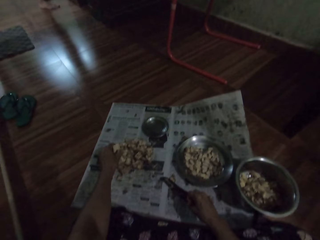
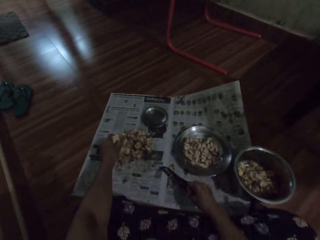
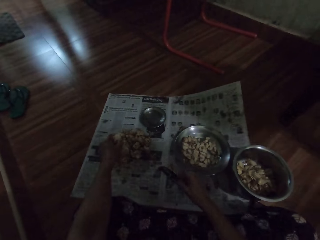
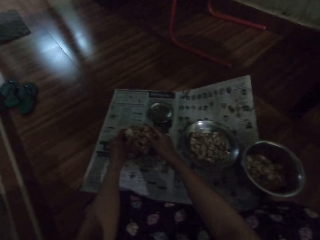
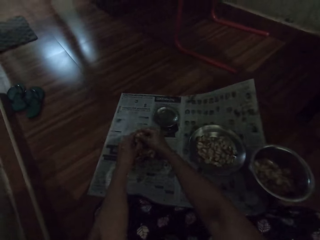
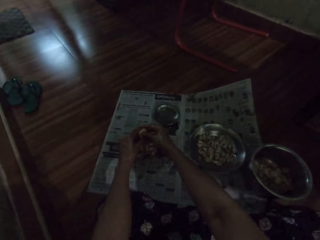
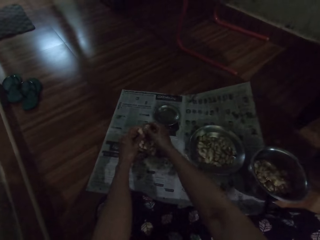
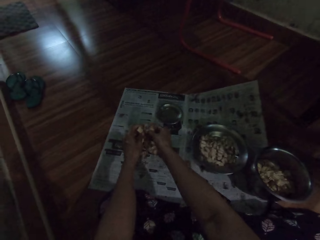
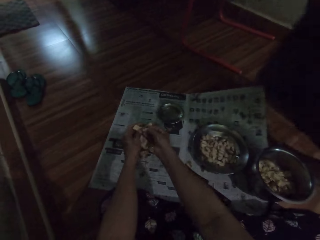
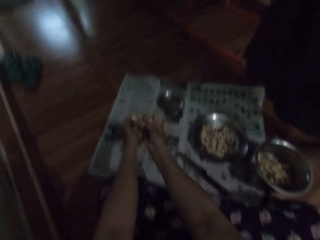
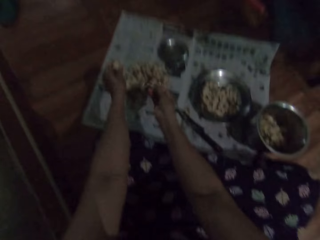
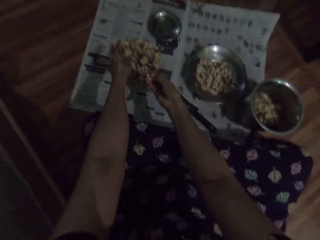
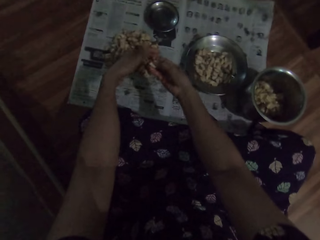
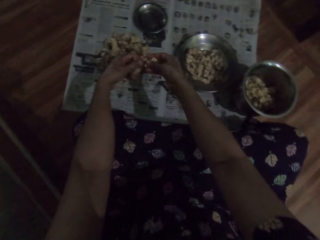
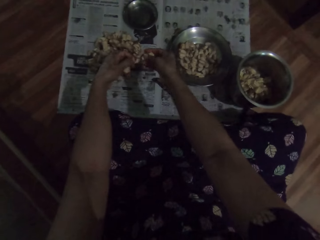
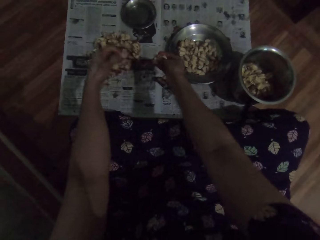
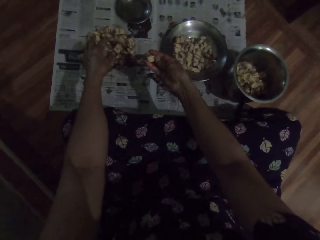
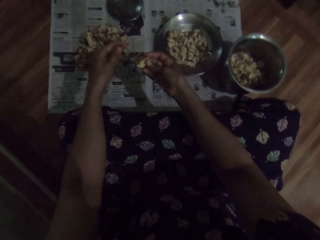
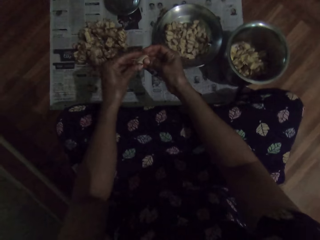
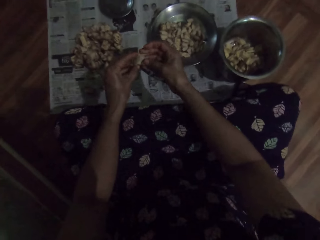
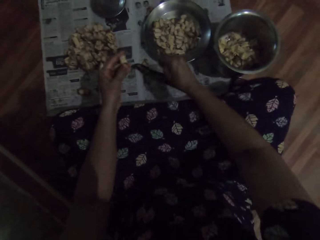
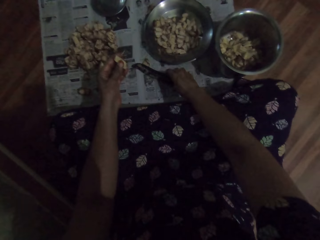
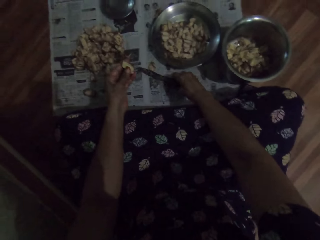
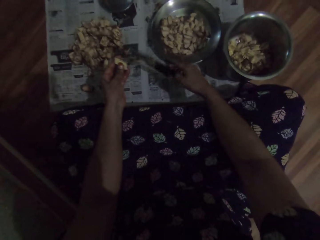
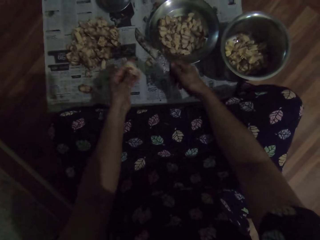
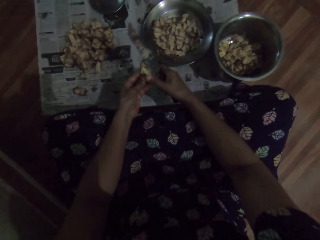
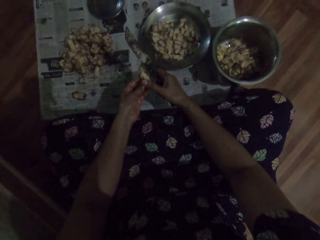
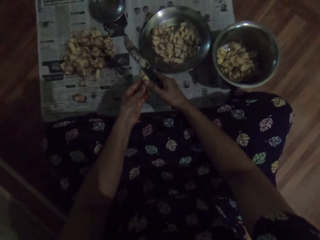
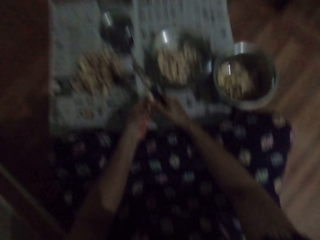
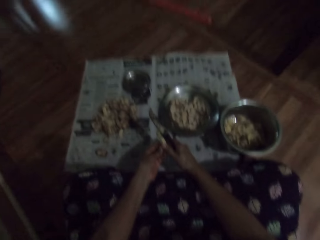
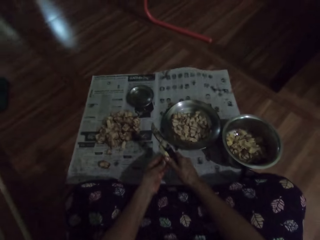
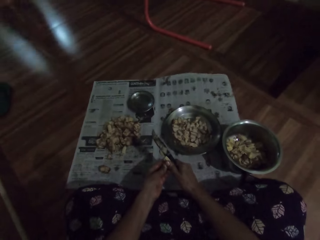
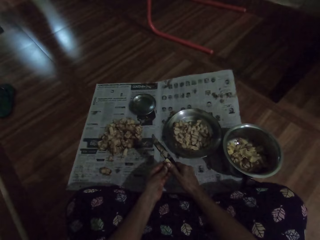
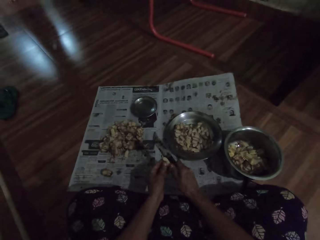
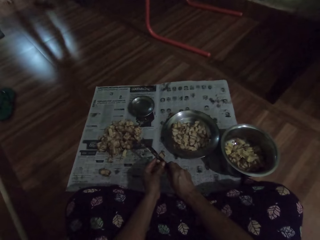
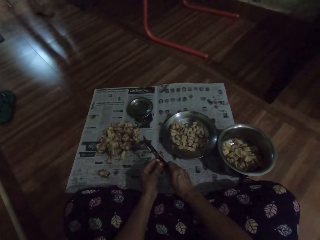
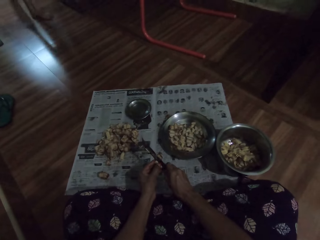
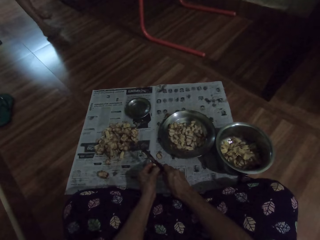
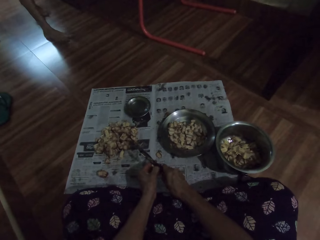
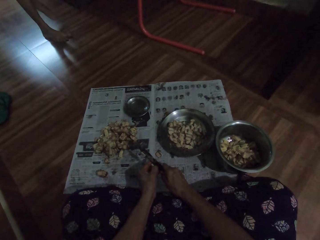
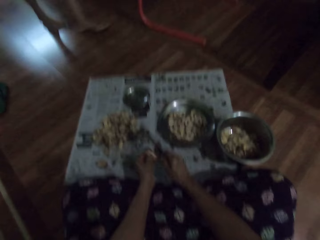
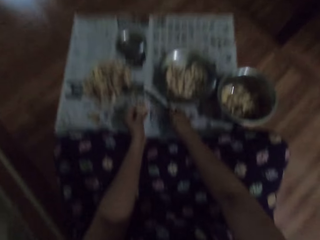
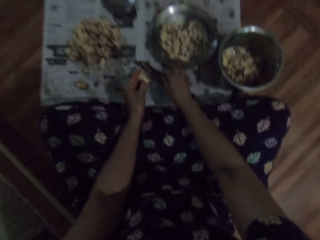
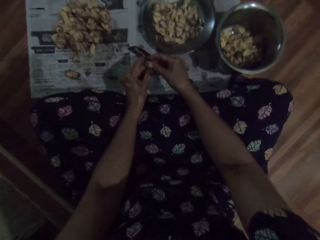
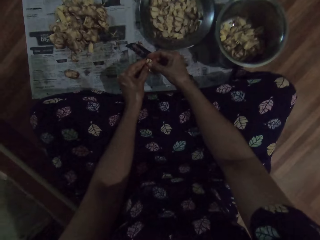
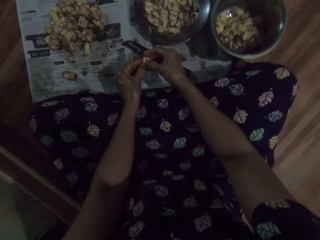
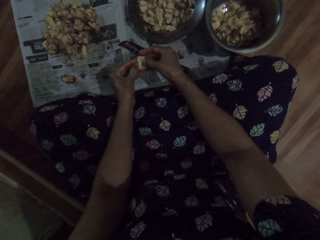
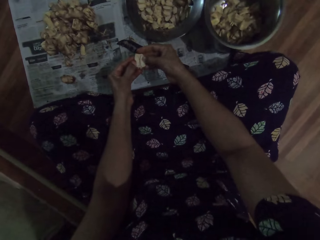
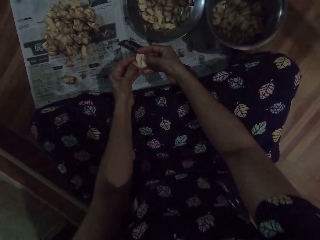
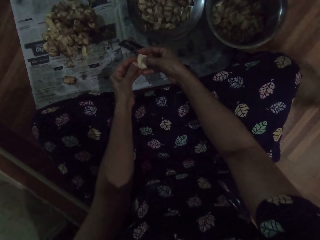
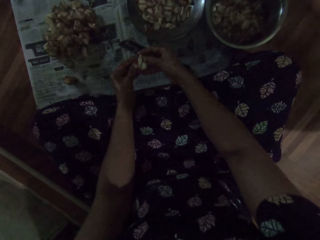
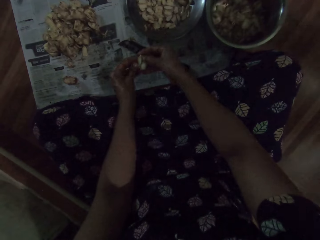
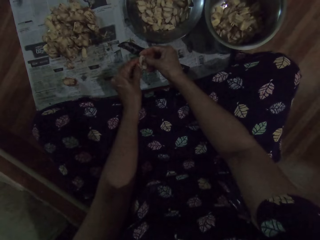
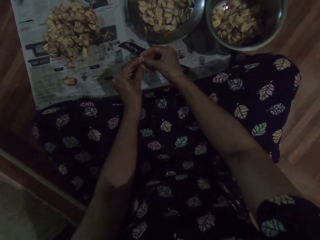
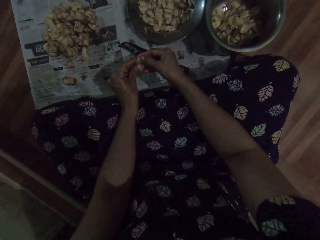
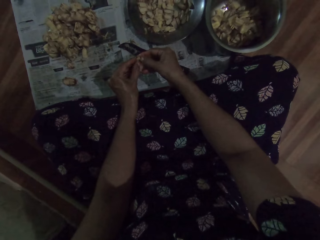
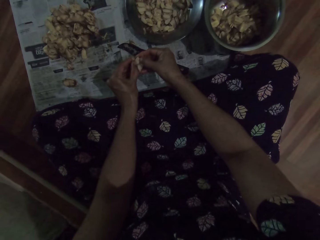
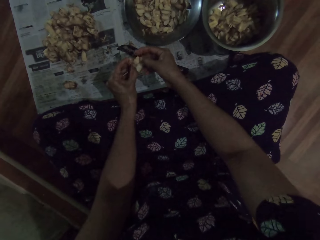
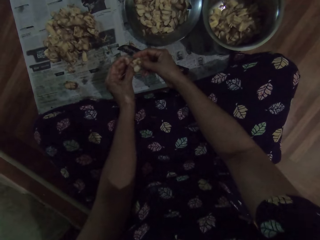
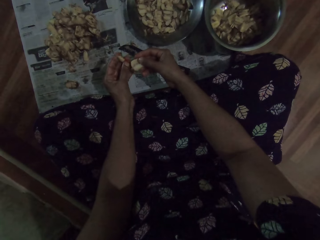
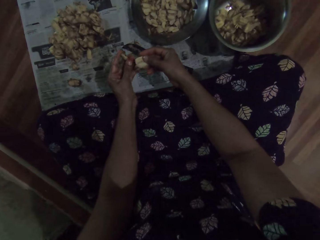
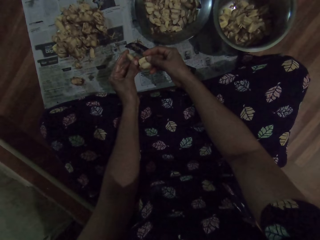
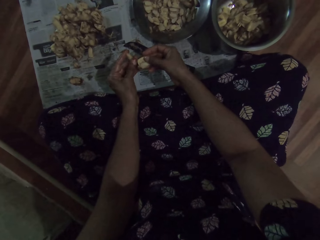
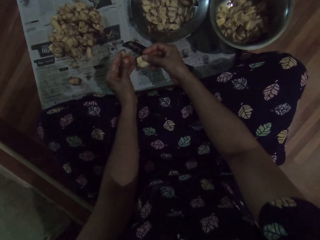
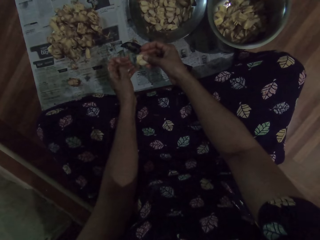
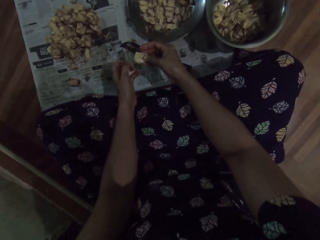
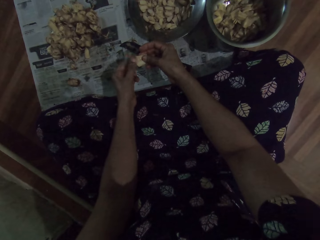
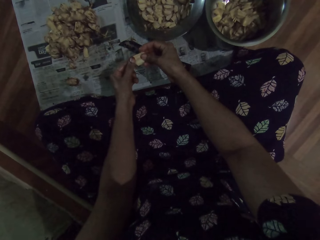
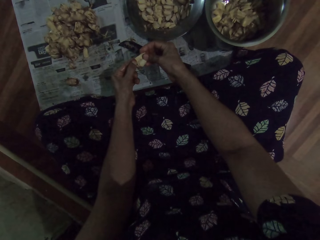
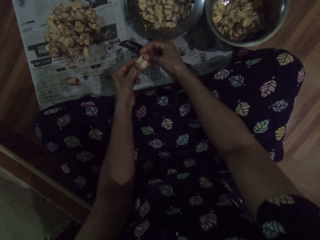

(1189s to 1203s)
The camera wearer detaches the garlic clove in her left hand with her right hand. She peels the garlic clove with her hands. She picks up the knife from the floor with her right hand. She cuts the garlic clove in her left hand with the knife in her right hand. She drops the knife on the floor with her right hand. She peels the garlic clove with her hands.

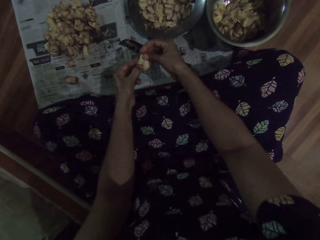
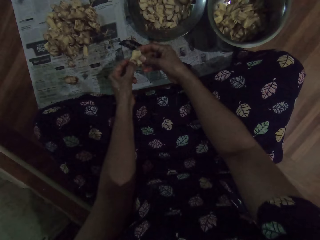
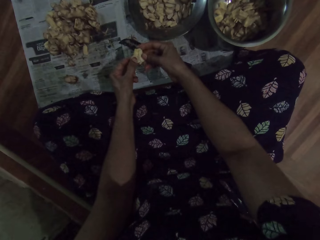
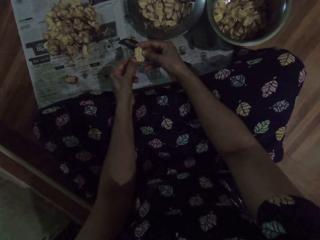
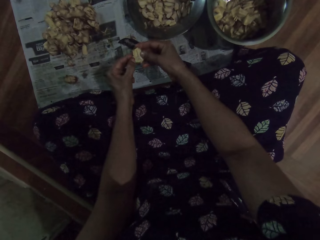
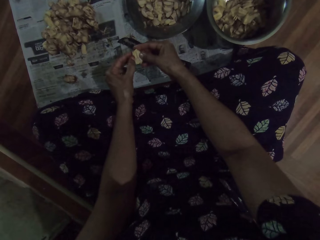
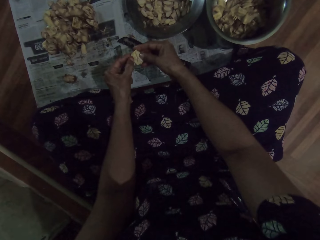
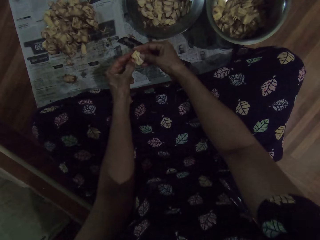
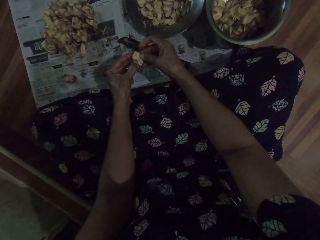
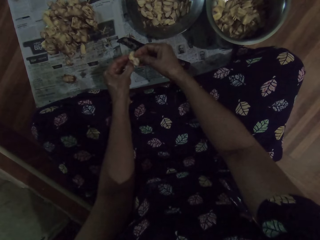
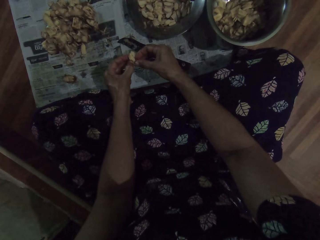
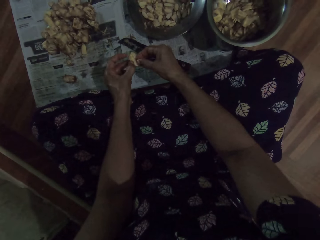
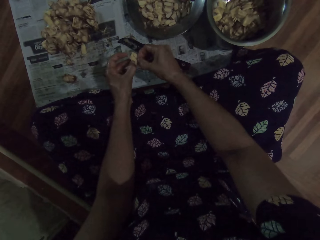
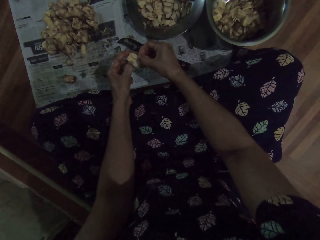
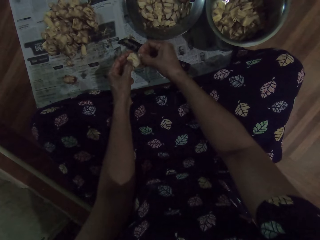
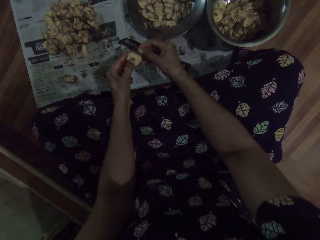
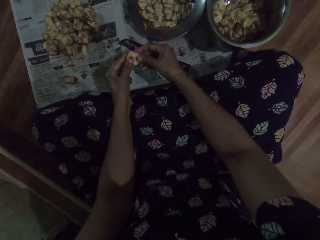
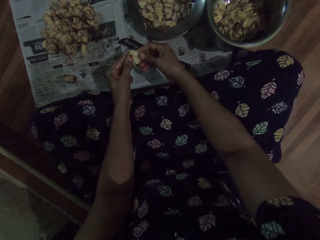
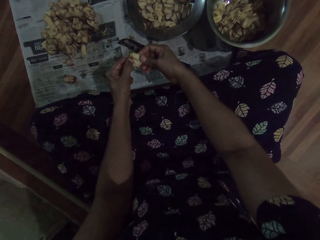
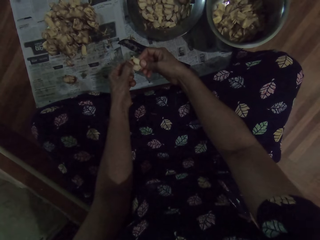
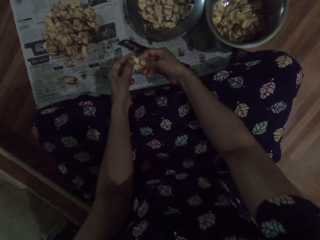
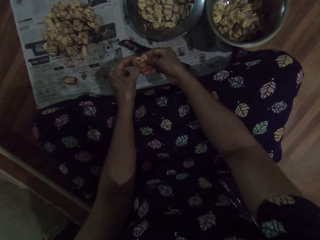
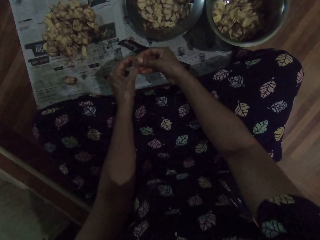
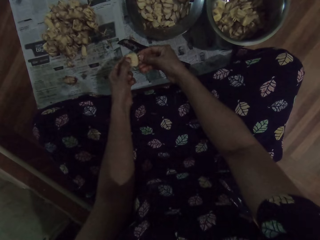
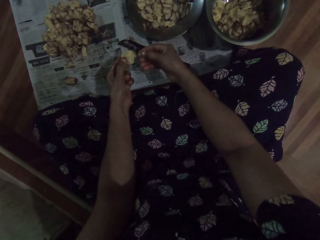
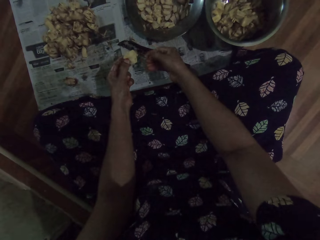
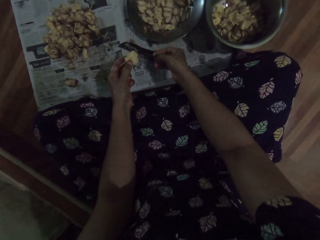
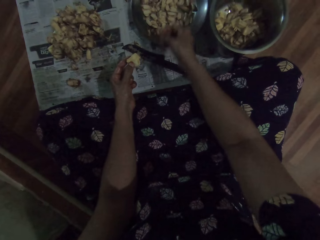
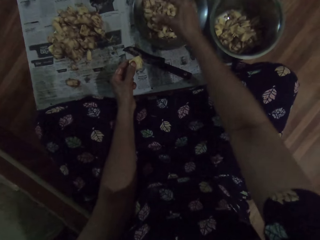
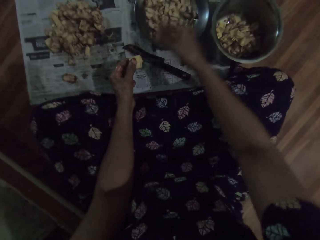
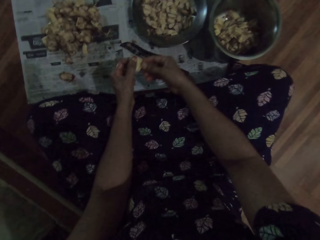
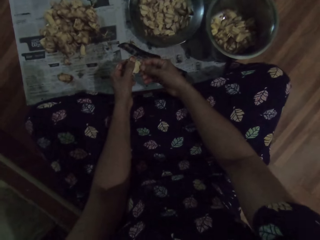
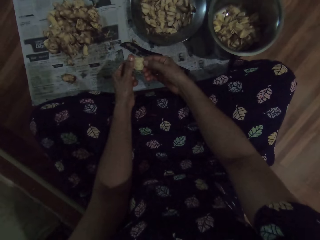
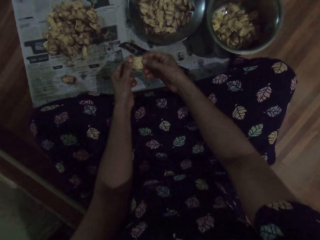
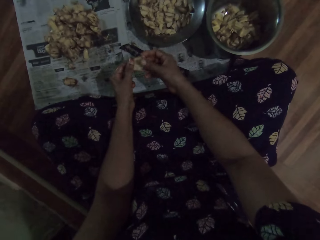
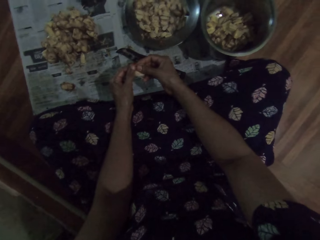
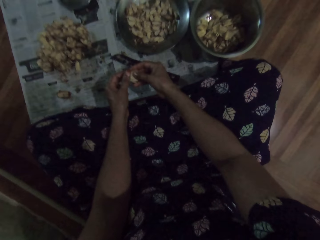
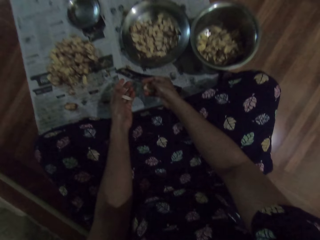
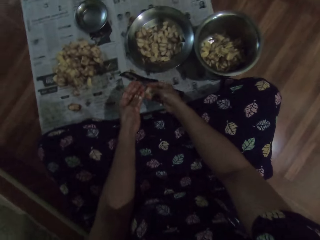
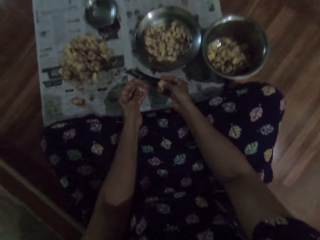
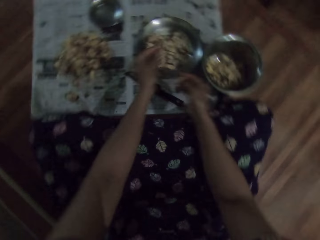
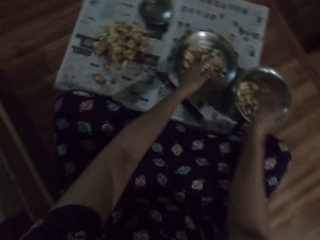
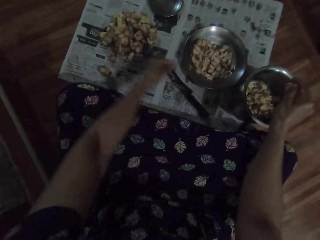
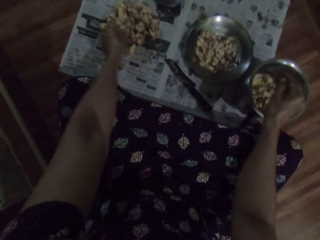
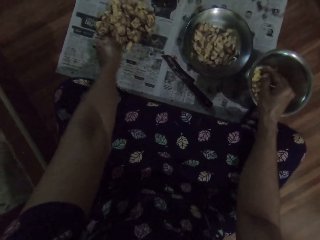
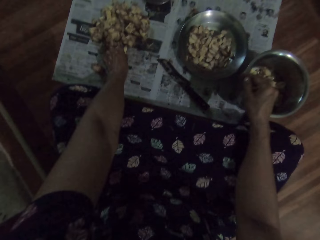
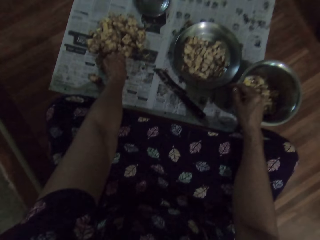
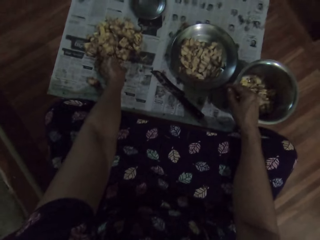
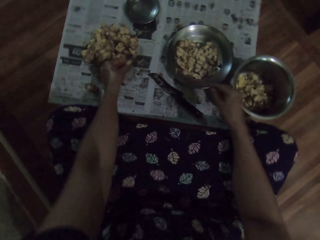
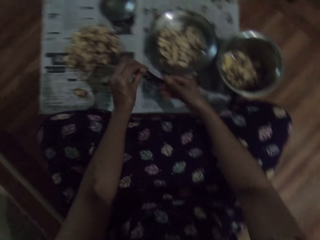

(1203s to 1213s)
The camera wearer drops the garlic clove or sapote fruit in the plate on the floor with her right hand. She throws the sapote seed. She collects the garlic clove in her left hand with her right hand. She peels the sapote fruit. She drops the garlic clove in the plate on the floor with her left hand. She drops the garlic clove in the plate on the floor with her right hand. She throws the seed in the basin. She picks up the garlic clove on the floor with her left hand.
